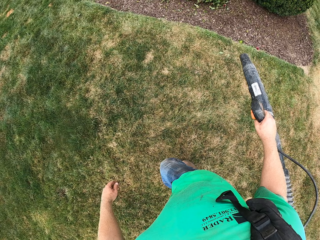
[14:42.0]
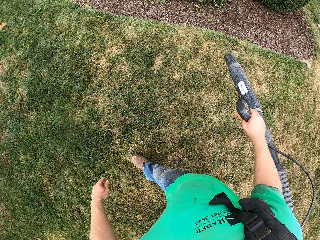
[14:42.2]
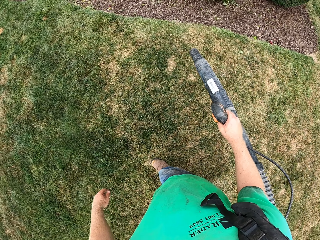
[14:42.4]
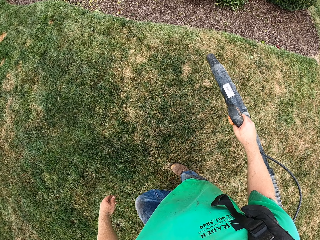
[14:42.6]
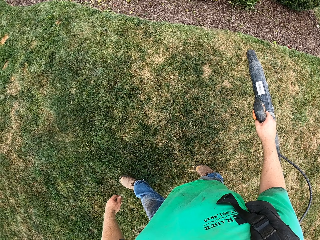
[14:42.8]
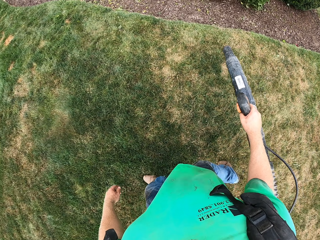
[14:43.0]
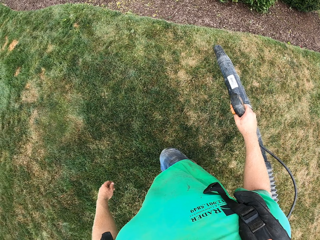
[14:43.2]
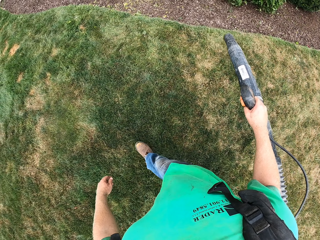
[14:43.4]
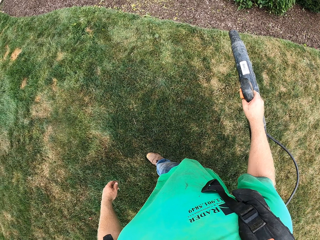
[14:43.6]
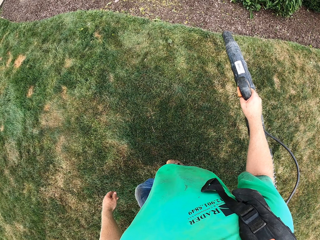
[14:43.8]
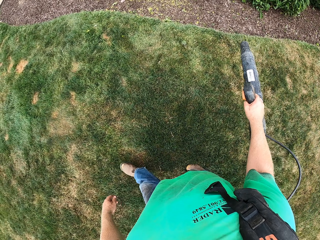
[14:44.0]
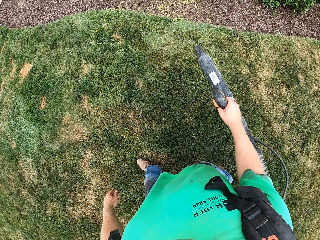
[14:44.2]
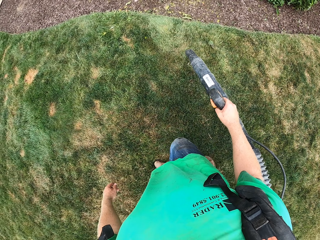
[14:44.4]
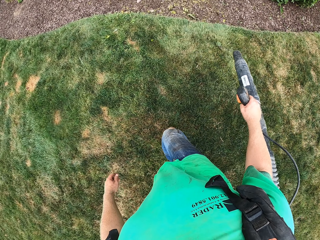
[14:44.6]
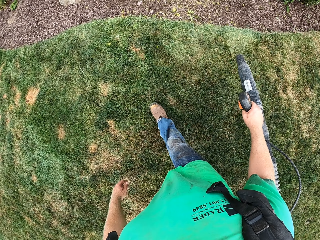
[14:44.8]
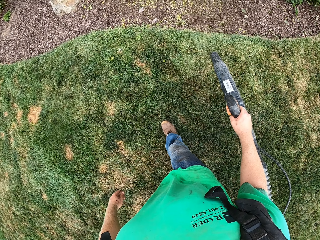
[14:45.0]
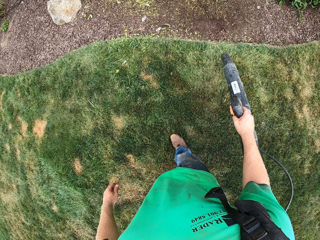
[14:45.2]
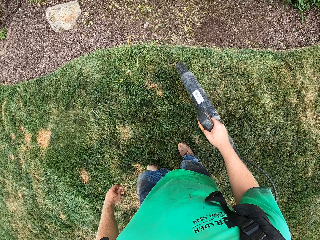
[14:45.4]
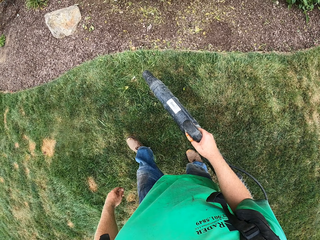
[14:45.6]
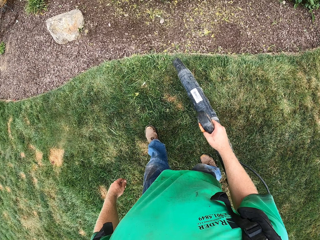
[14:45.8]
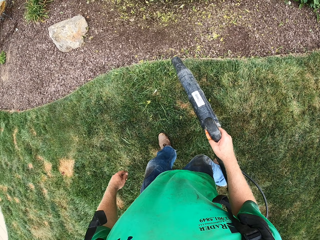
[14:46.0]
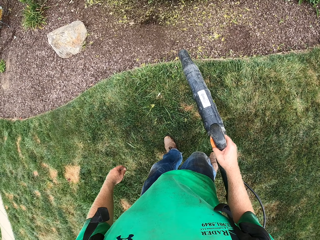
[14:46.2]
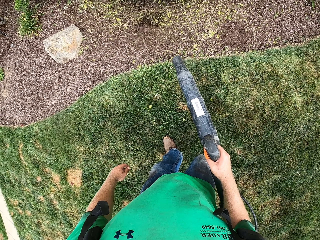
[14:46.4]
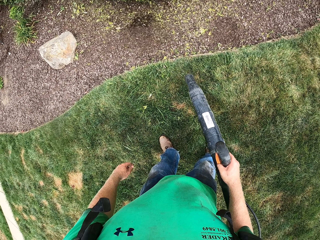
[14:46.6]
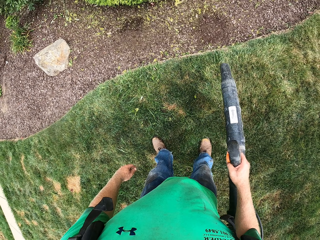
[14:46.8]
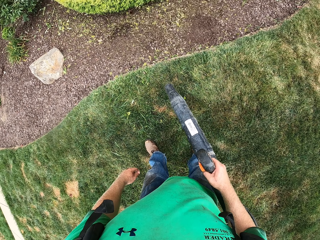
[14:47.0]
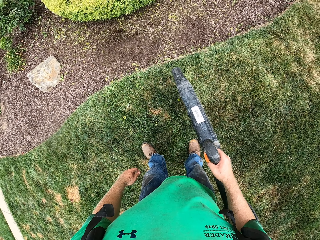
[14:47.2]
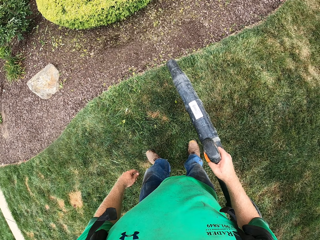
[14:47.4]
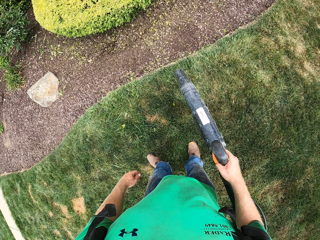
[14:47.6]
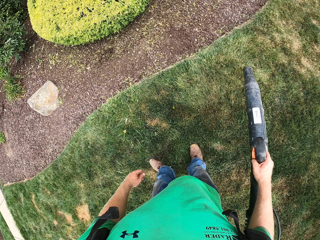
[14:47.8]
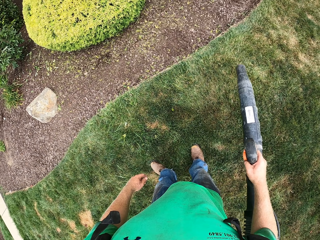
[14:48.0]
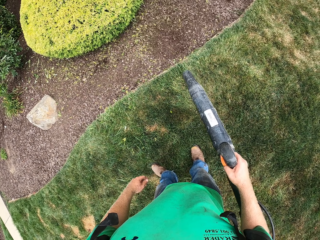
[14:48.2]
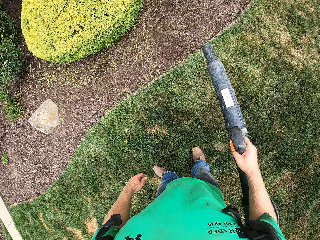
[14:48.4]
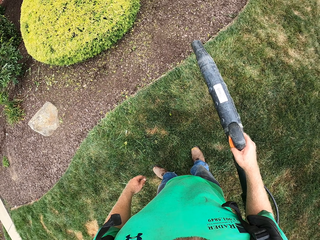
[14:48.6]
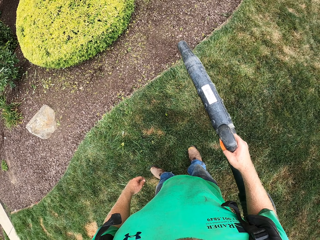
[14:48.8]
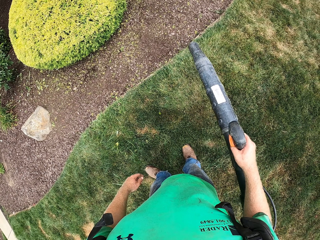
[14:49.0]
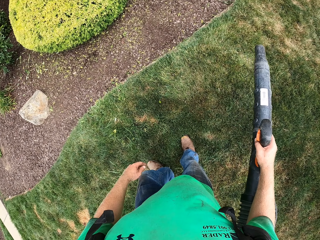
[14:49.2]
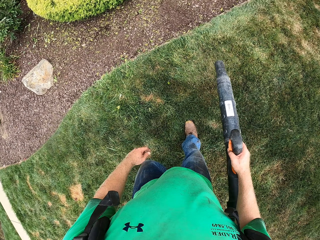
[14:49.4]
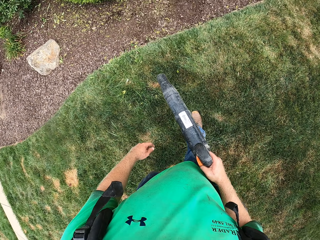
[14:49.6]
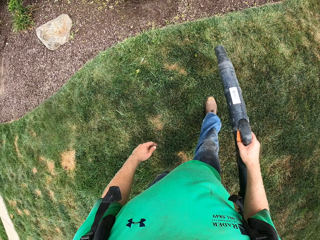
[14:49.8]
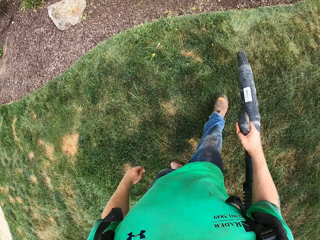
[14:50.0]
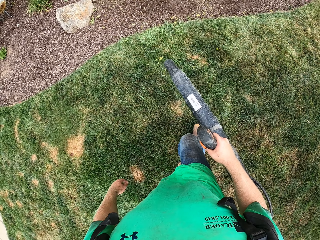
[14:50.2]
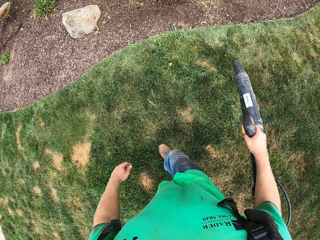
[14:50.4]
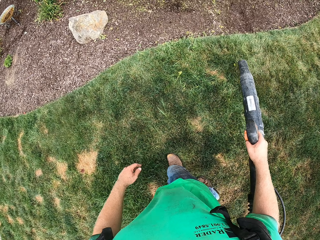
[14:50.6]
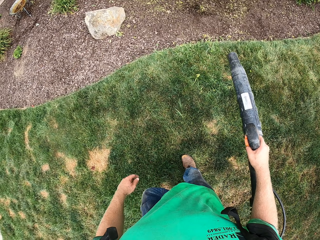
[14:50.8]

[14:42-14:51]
The camera wearer sprays the sand while walking with the spray gun.

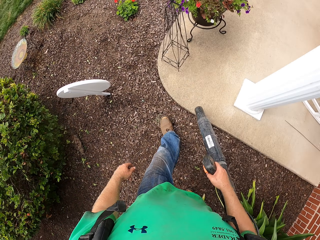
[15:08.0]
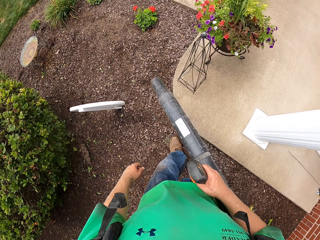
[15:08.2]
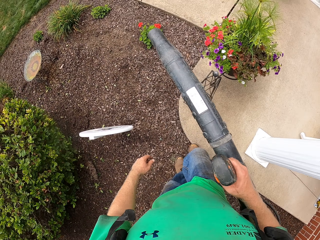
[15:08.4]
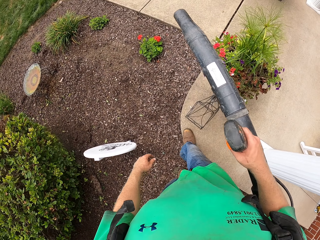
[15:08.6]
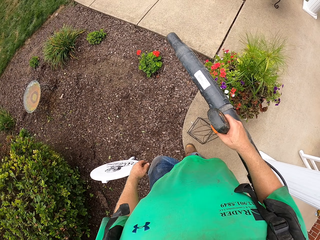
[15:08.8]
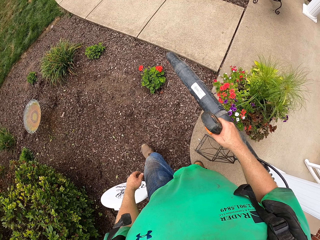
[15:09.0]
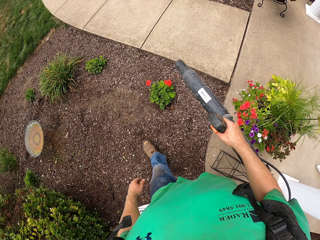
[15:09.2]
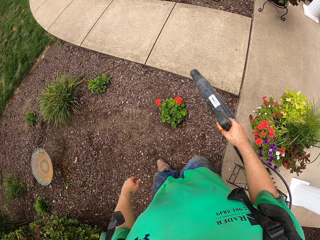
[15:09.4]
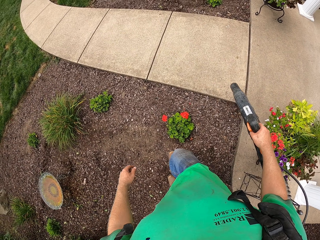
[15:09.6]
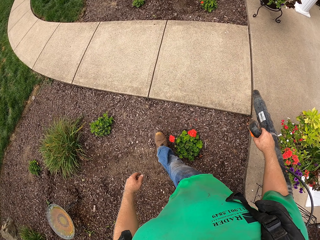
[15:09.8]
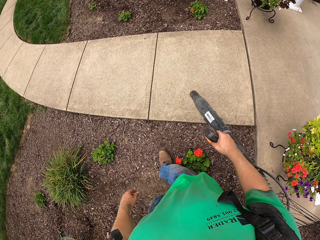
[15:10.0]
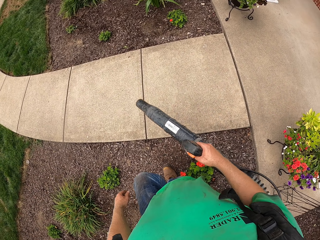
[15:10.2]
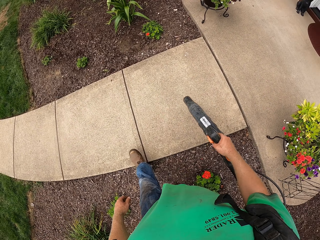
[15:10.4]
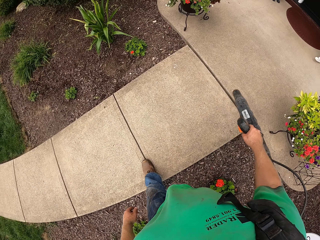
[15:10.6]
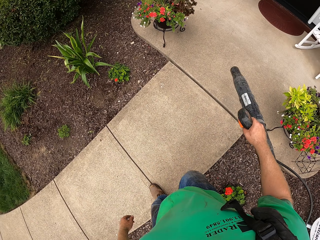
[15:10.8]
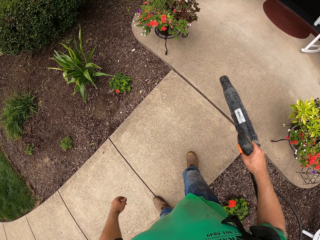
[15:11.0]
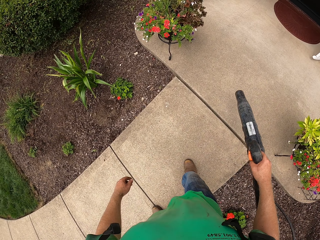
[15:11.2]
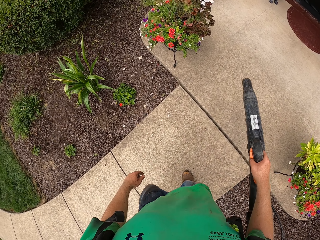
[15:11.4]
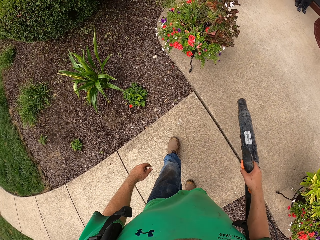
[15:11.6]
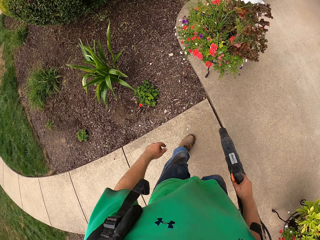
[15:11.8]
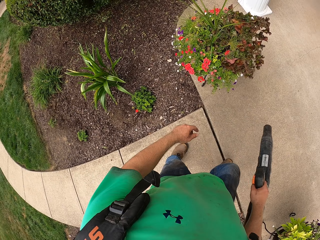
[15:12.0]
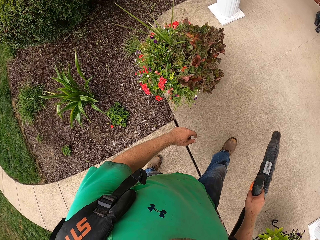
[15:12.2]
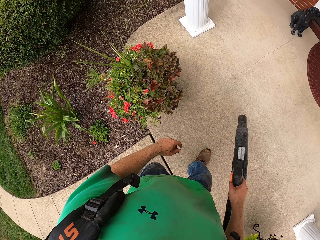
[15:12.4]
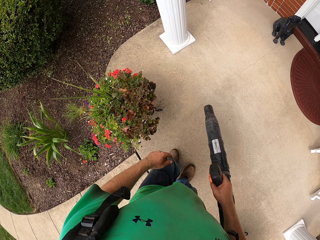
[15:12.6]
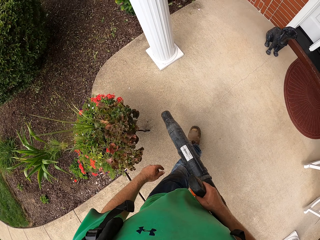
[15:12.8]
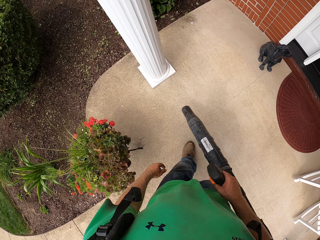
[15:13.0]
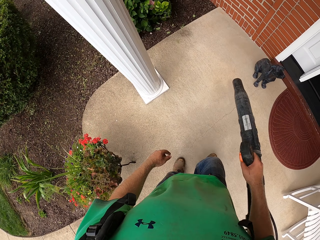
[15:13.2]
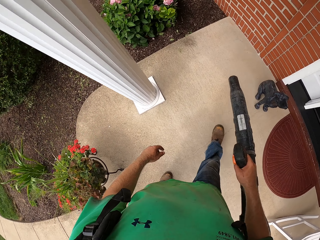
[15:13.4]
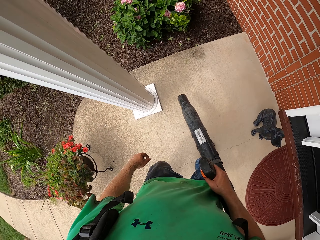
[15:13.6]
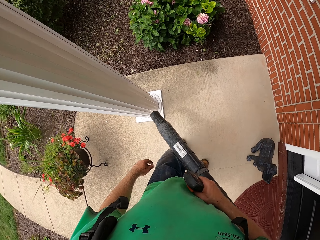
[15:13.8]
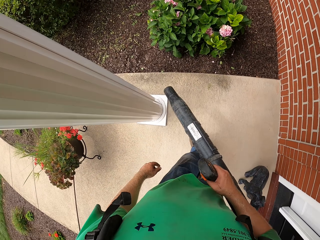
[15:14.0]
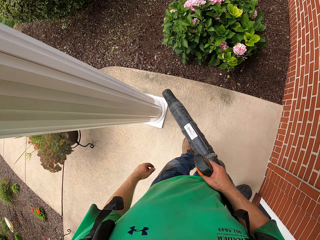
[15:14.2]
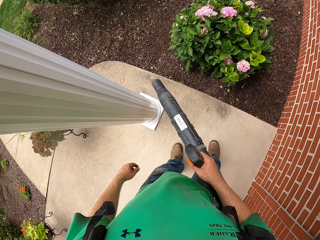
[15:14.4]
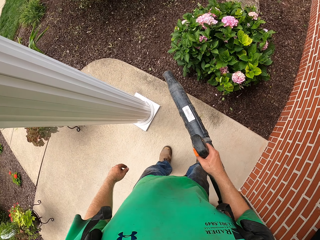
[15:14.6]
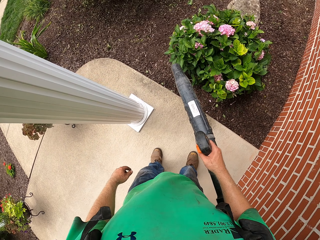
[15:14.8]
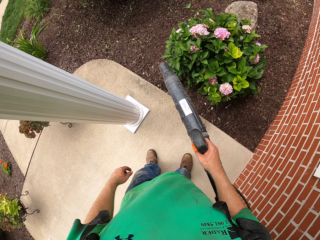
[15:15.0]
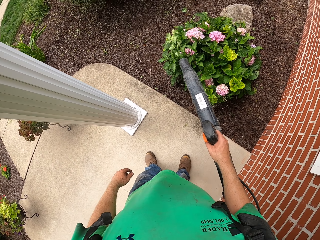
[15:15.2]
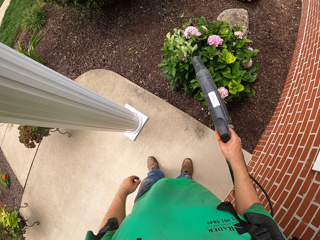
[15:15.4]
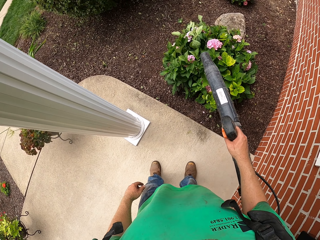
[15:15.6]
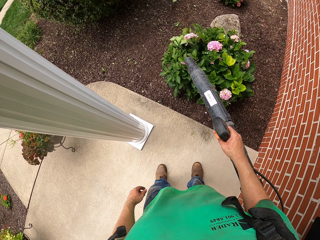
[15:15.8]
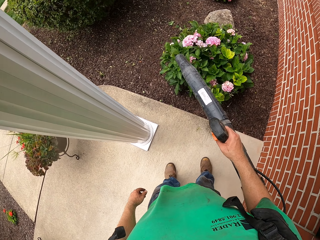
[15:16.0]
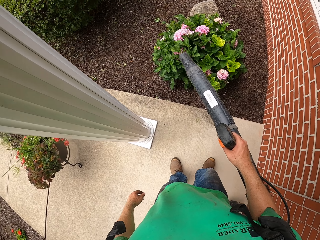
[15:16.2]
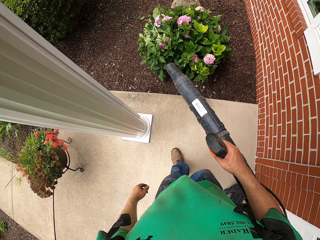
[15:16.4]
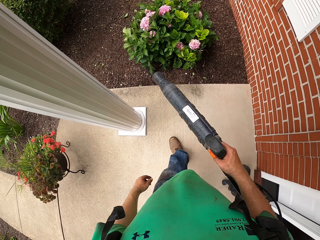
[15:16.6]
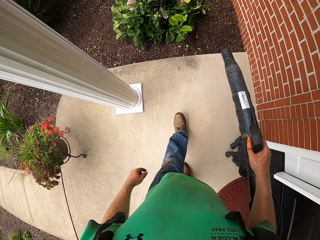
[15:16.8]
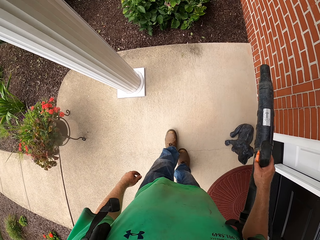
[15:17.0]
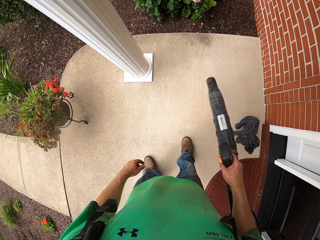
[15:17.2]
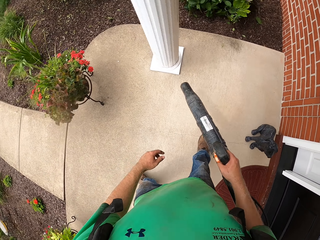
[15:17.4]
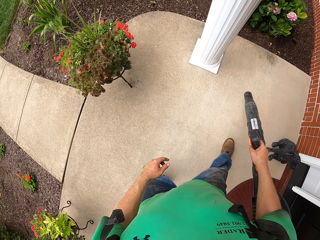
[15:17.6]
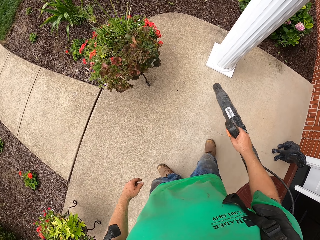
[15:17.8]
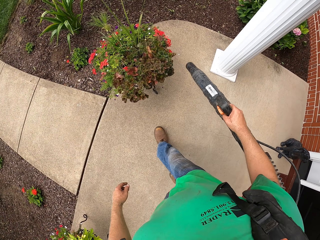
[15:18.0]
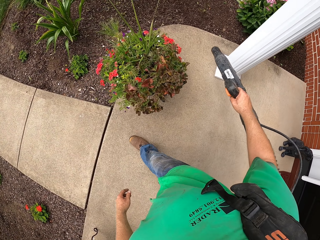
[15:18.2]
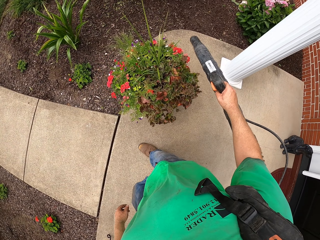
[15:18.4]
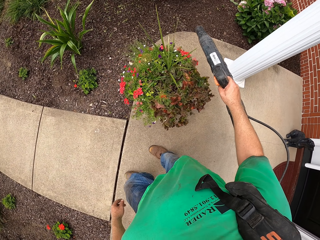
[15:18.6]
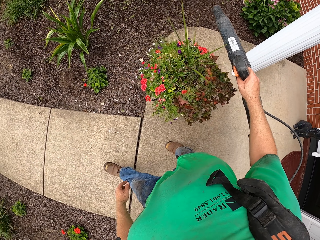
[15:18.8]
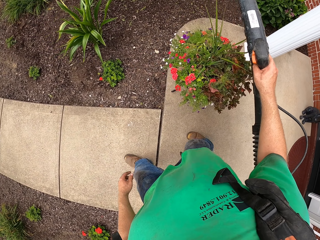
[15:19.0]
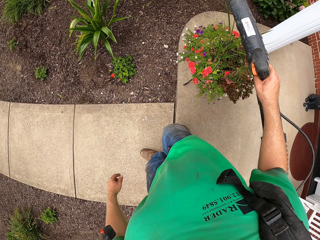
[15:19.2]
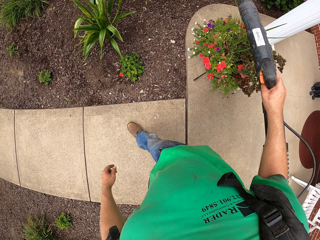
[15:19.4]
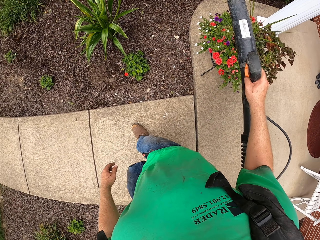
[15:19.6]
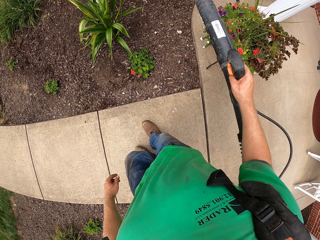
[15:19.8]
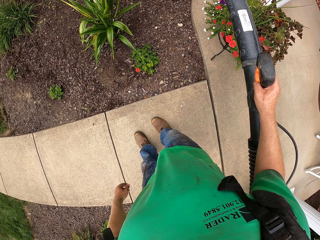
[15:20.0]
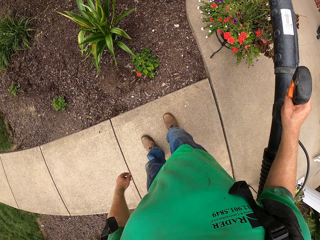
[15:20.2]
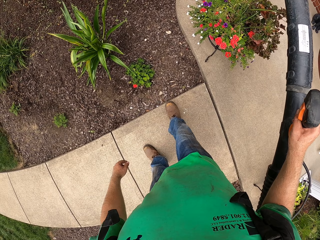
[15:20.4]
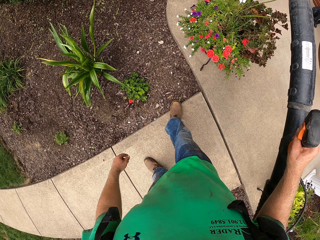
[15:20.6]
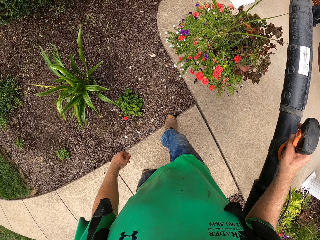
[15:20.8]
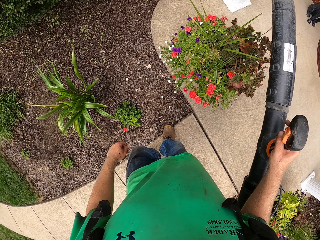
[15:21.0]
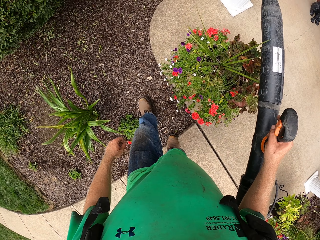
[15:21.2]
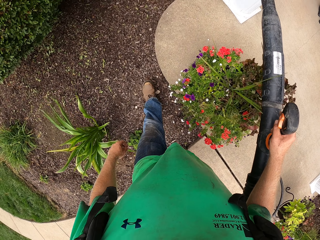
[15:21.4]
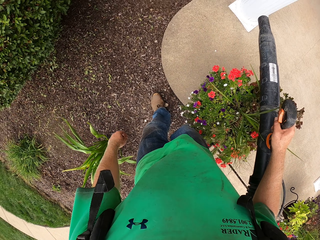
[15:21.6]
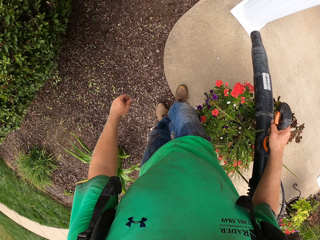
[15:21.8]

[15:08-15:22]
The camera wearer blows a pavement of an apartment with the leaf blower in his right hand. He sprays the flower.
